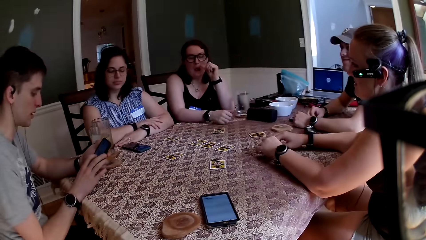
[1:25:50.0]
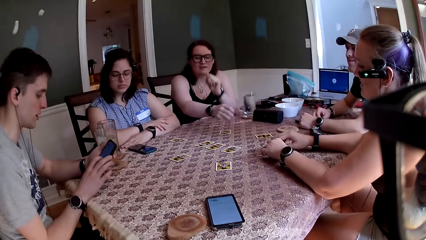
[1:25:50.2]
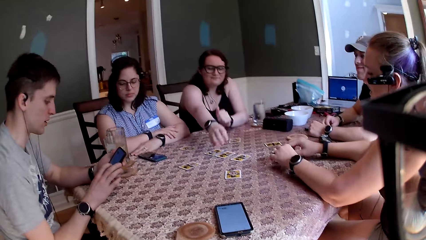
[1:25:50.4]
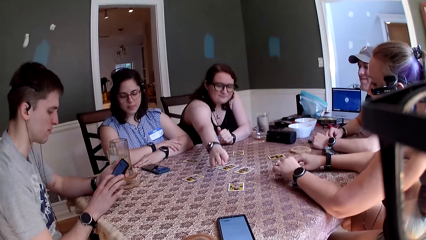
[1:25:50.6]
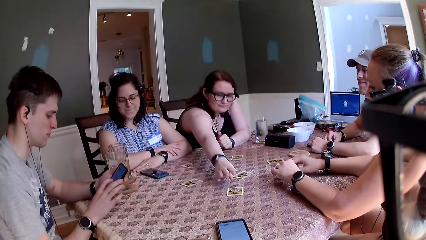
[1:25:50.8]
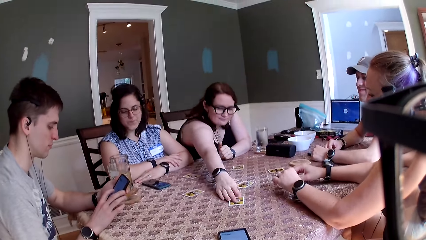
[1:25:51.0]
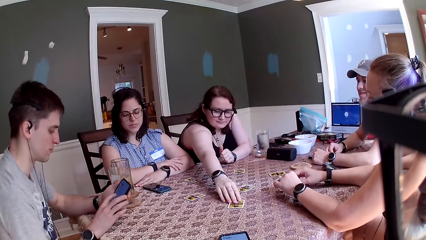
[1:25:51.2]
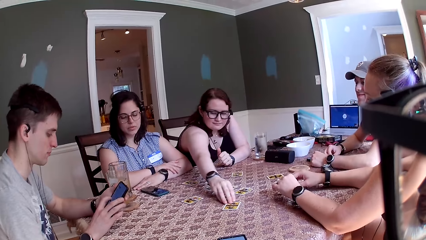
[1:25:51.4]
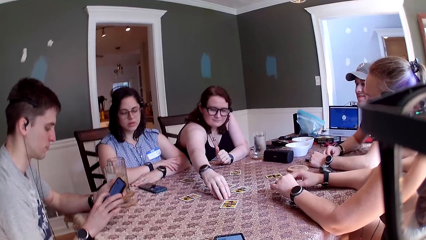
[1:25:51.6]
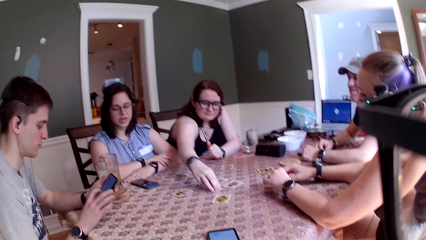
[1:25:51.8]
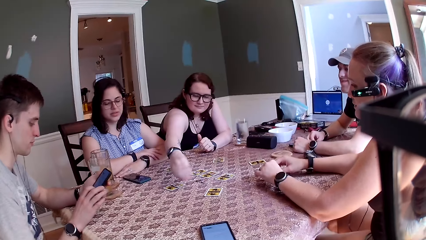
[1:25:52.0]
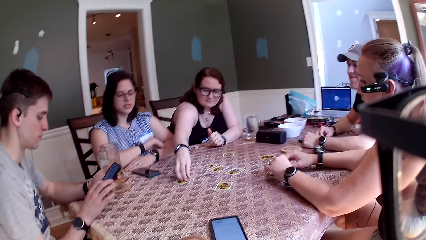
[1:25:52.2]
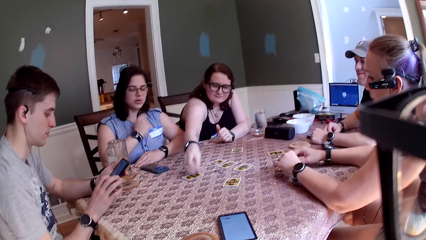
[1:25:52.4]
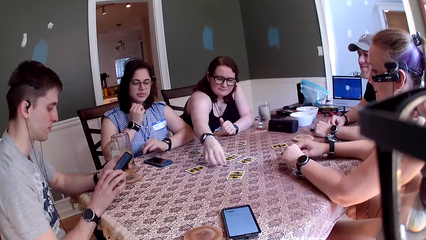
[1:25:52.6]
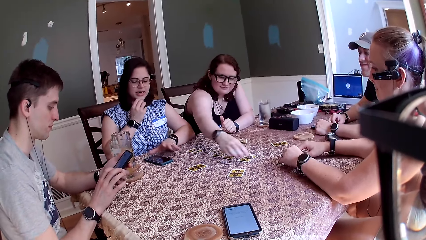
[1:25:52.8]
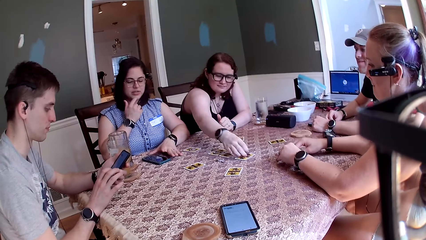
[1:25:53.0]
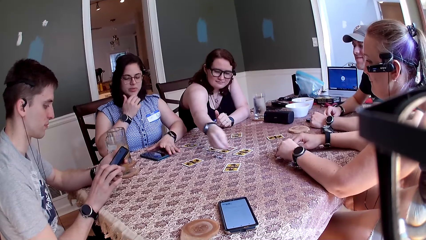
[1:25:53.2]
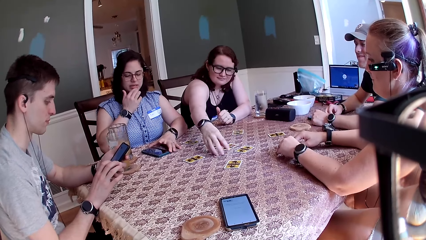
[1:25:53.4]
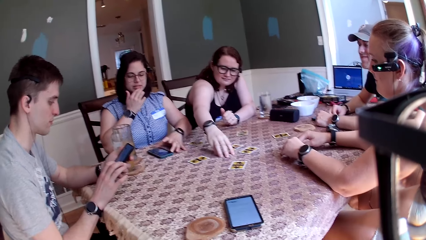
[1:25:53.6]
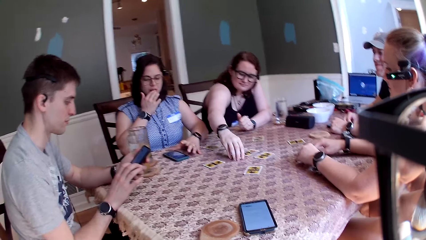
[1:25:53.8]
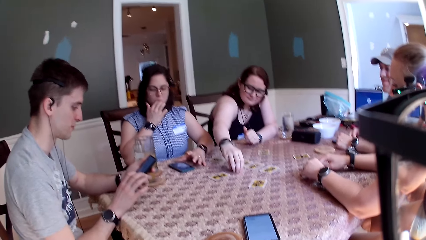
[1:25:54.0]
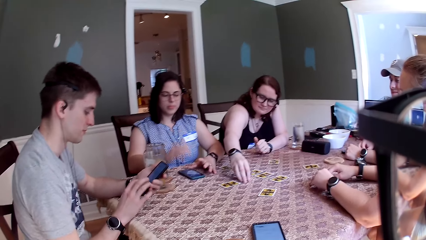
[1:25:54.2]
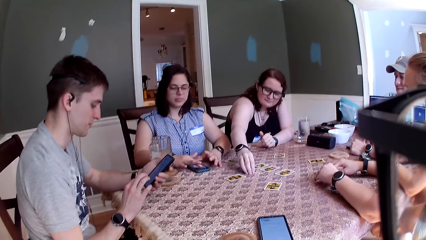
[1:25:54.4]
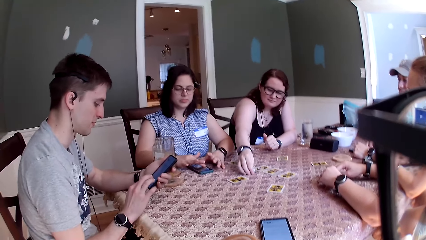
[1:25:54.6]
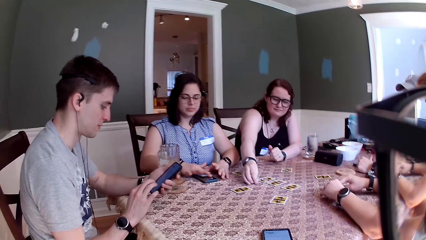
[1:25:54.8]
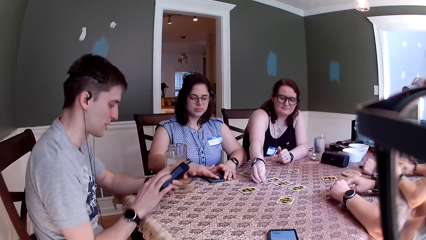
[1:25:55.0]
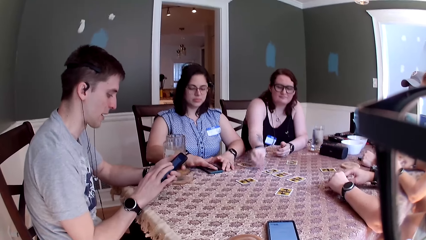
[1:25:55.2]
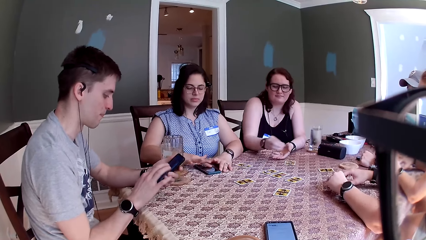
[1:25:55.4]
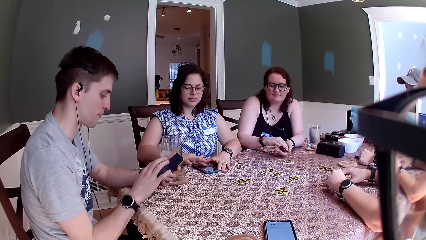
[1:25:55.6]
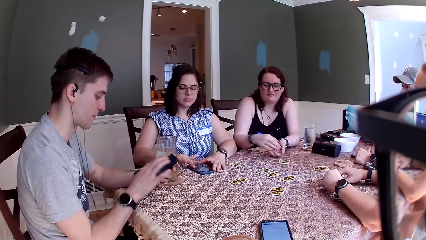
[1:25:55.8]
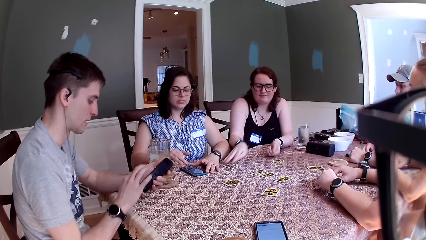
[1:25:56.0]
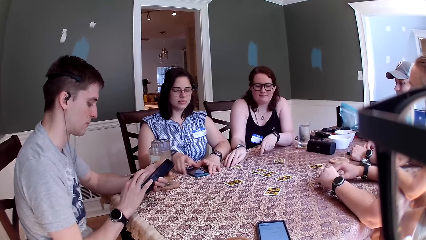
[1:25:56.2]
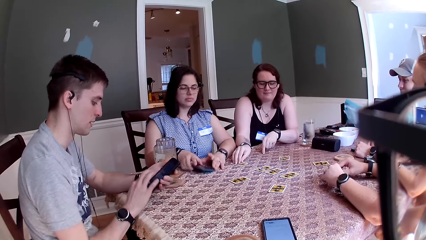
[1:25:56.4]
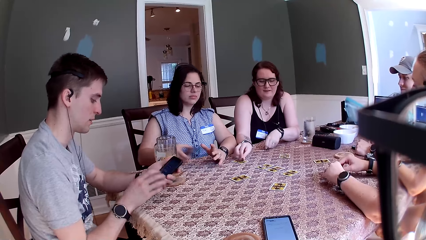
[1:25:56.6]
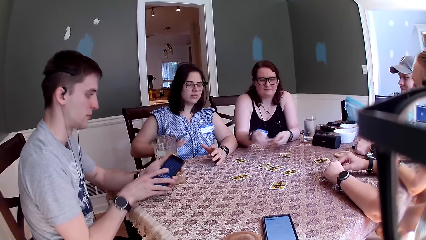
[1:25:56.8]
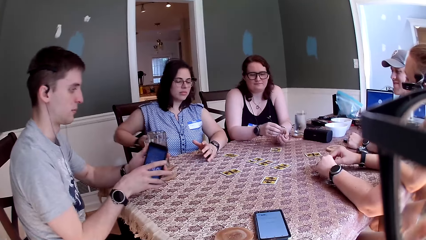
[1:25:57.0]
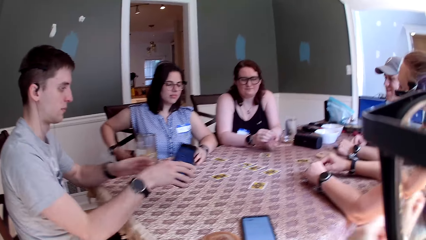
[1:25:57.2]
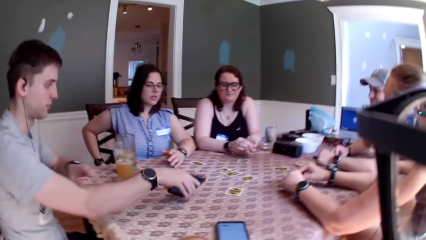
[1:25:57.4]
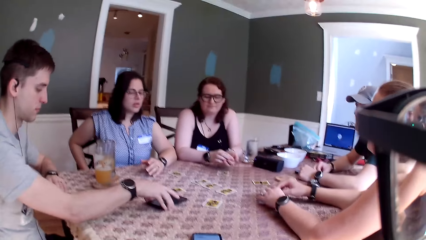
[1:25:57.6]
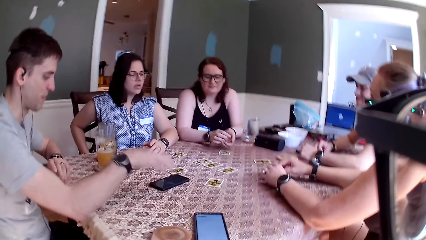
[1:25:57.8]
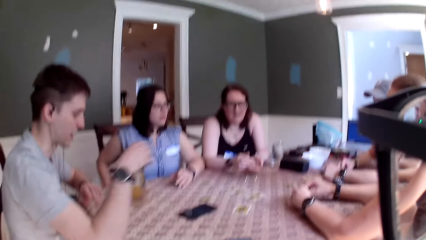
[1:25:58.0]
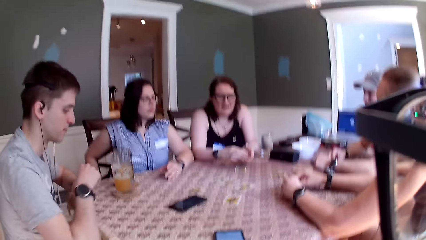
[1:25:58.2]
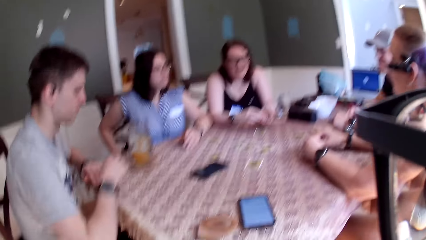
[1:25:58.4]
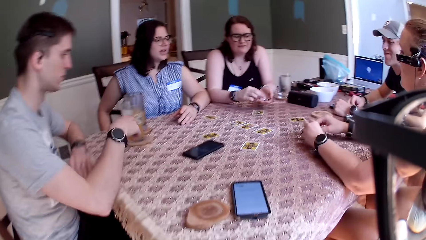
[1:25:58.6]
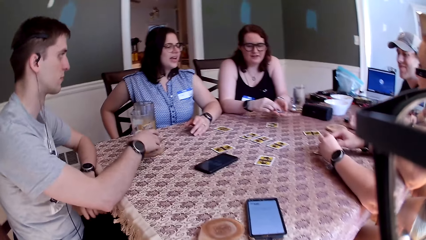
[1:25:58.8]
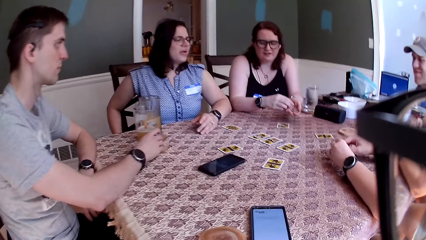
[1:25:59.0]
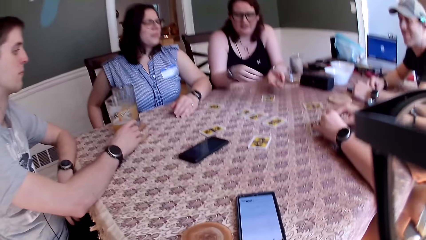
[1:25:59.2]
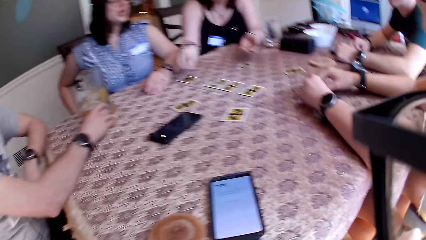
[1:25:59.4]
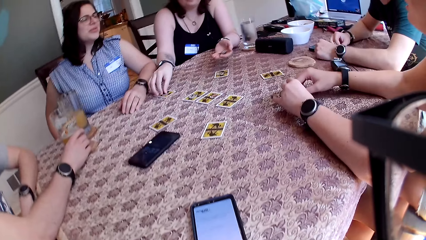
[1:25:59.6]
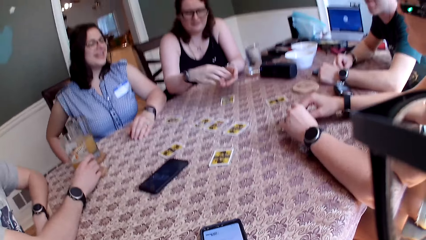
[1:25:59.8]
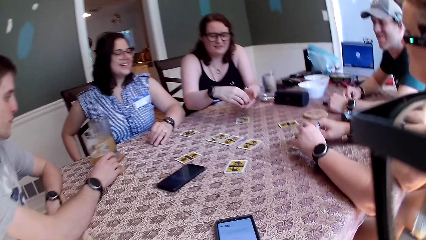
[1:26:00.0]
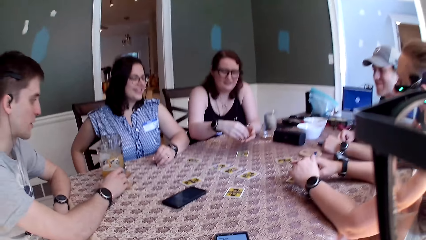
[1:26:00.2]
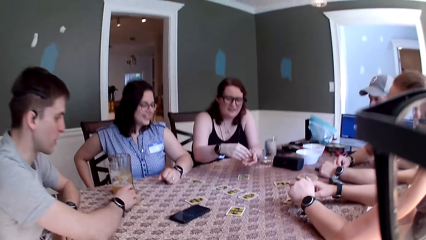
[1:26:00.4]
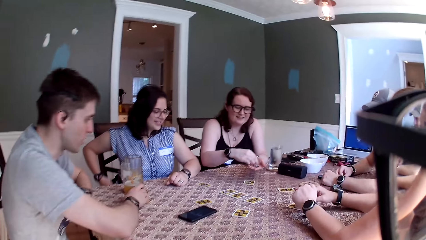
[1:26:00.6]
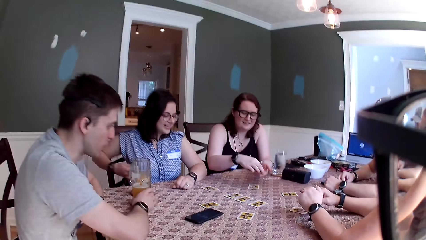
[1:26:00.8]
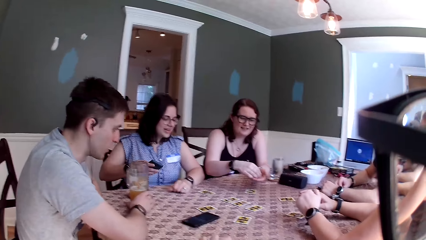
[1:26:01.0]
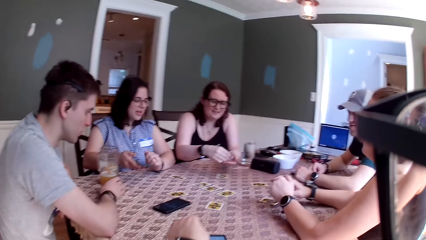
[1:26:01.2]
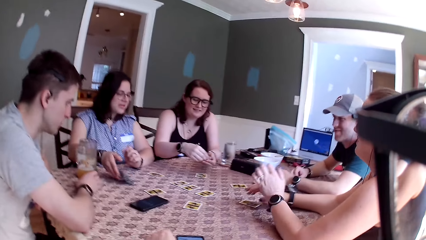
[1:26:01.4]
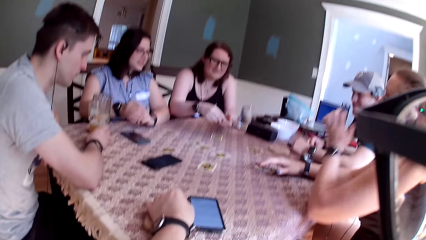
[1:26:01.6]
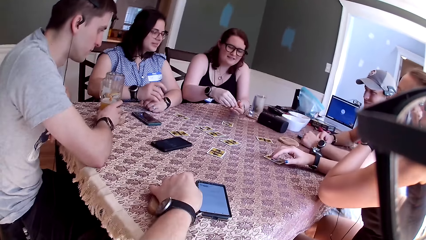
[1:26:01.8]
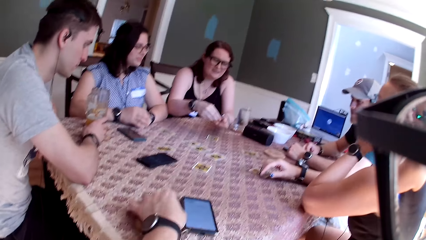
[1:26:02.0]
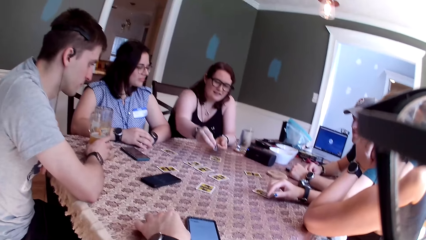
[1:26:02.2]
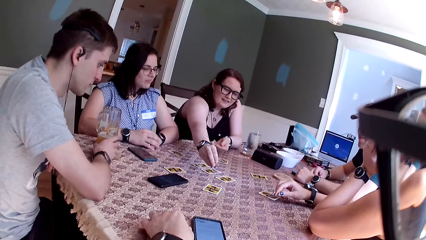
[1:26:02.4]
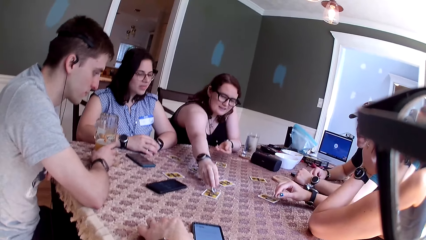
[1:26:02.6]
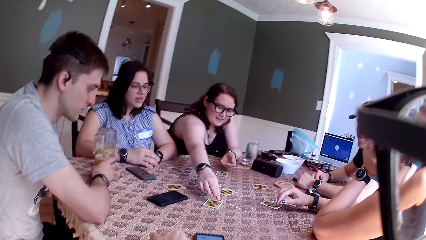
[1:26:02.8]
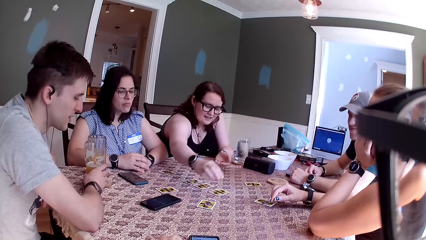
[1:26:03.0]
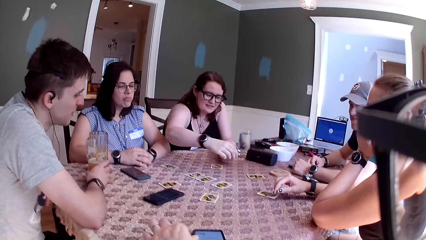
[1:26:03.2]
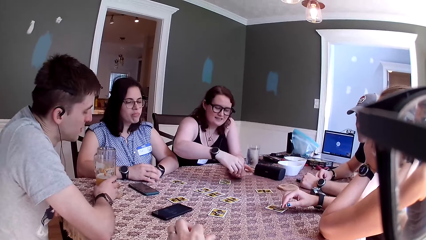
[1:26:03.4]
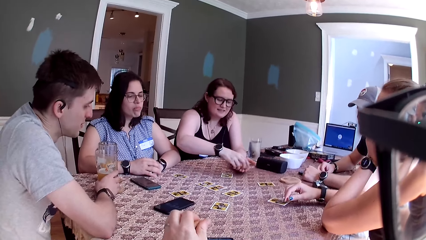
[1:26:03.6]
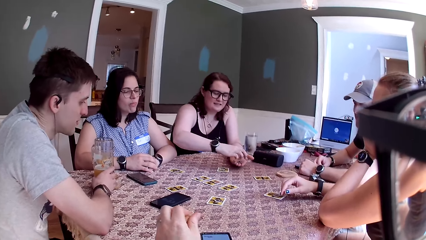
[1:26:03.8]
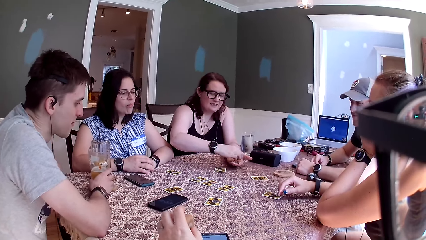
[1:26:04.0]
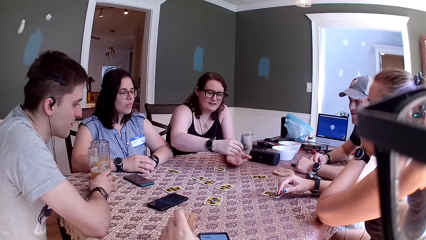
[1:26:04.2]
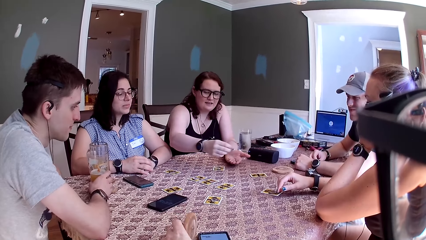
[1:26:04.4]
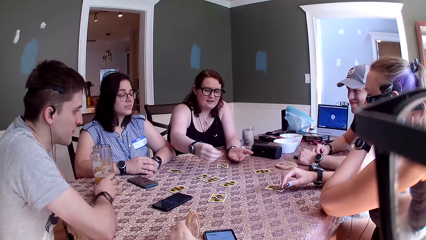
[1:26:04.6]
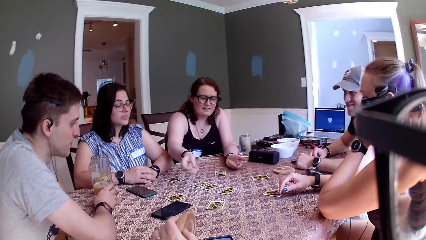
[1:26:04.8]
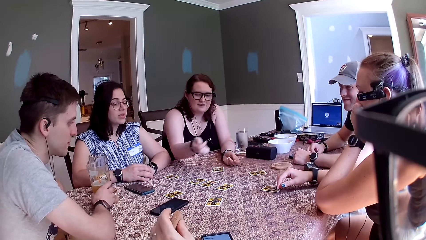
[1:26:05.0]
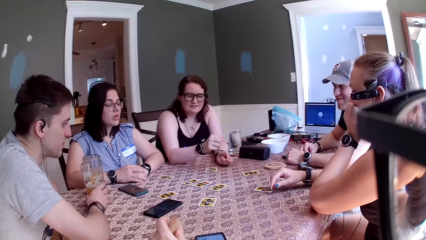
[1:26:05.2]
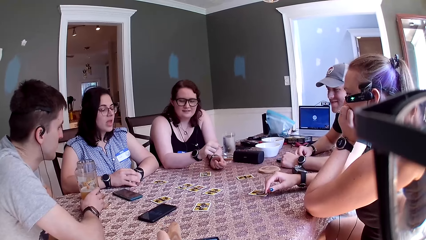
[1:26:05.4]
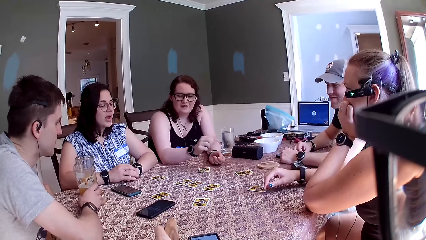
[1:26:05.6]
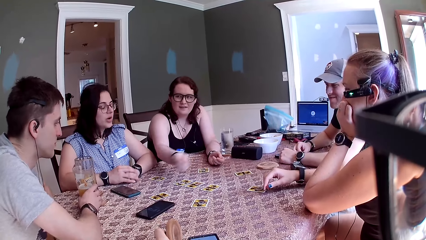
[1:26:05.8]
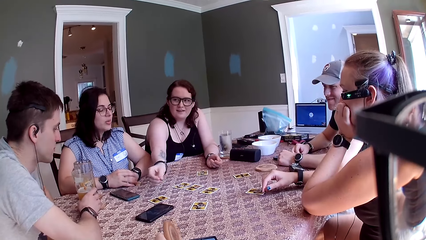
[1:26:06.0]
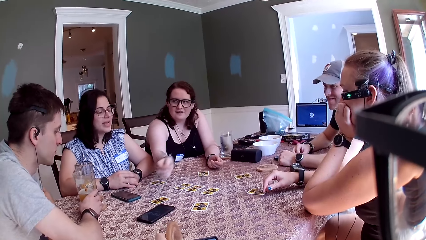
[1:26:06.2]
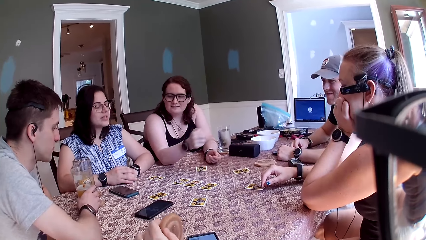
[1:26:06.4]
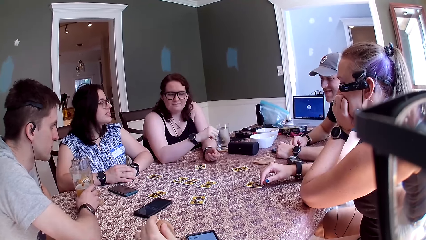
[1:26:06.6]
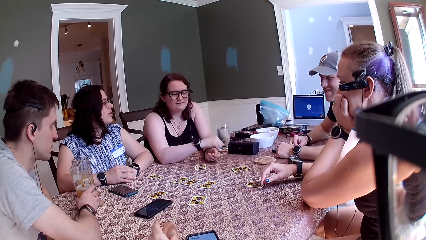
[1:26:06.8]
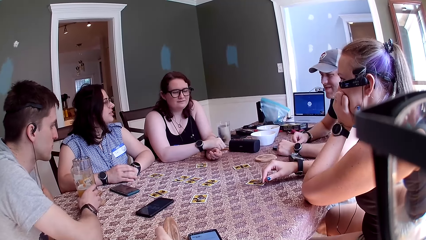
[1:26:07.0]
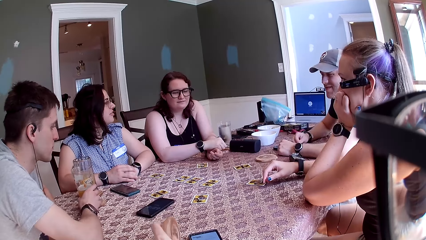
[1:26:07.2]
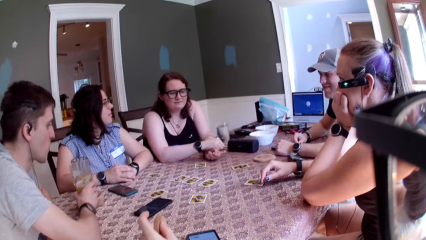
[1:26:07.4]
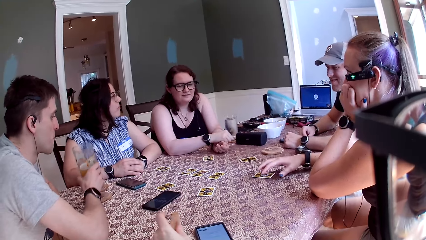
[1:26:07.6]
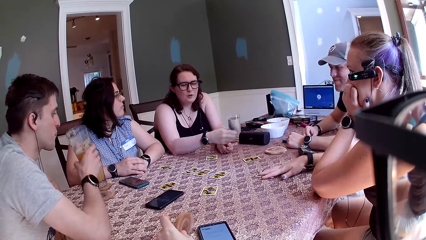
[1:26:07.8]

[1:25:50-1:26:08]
A man hums. A woman stretches her right hand towards some cards on the table. The woman places her right hand on a card on the table and moves some chips on the table with her right hand. Another woman cleans the screen of the phone on the table with her right index finger. The first woman picks up the chip with her right hand. The camera wearer converses with a woman. The first woman moves the chip to her left hand. The camera wearer speaks to the group of people. The first woman picks up the chip with her right hand. A third woman converses with the group of people. The second woman picks the phone on the table with her right hand. The man drops the phone on the table with his right hand. The first woman moves the chip to her left hand. The first woman takes a chip from her left hand and speaks to the group of people. The man holds a cup on the table with his right hand. The first woman places the chip on a card on the table with her right hand. The first woman takes a chip from her left hand. The second woman drops the phone in her right hand on the table. The camera wearer speaks to the group of people. The first woman places the chip on a card on the table with her right hand. The camera wearer picks a coaster from the table. The first woman takes a chip from her left hand, stretches her right hand, and withdraws her right hand. The second woman converses with the first woman. The camera wearer hits the coaster on the table.
